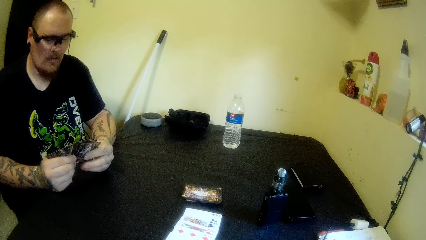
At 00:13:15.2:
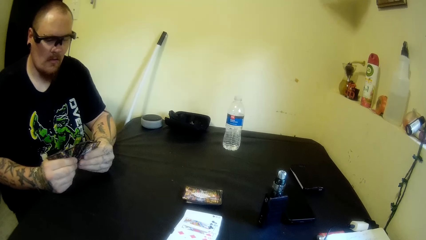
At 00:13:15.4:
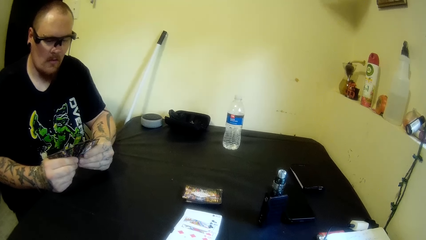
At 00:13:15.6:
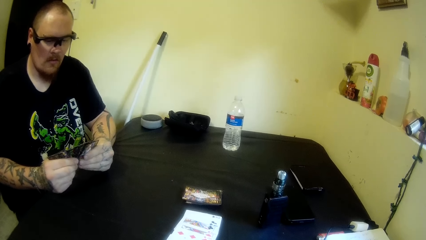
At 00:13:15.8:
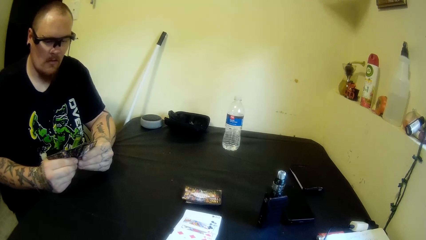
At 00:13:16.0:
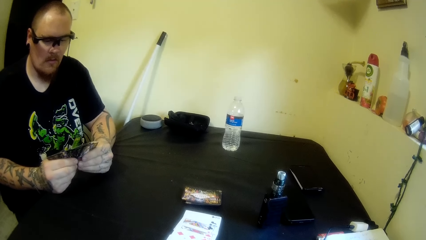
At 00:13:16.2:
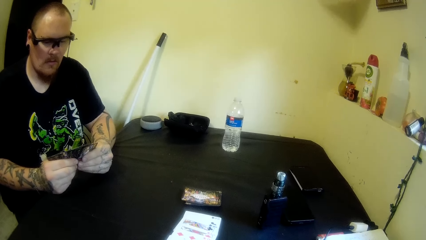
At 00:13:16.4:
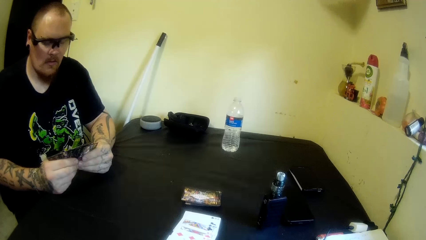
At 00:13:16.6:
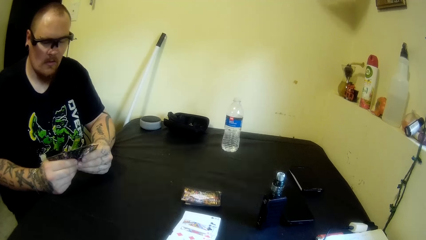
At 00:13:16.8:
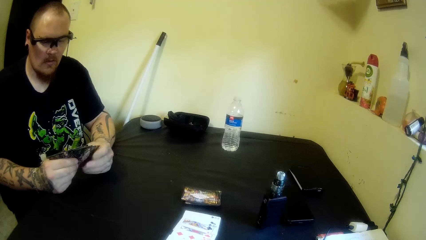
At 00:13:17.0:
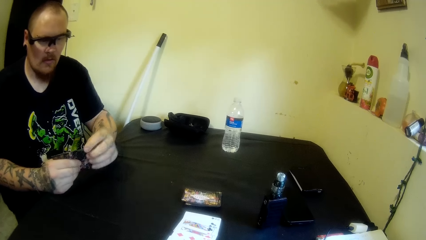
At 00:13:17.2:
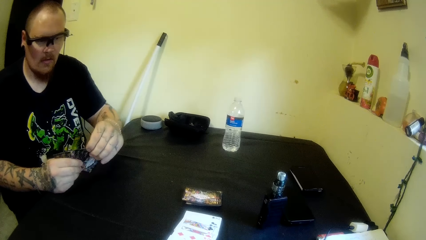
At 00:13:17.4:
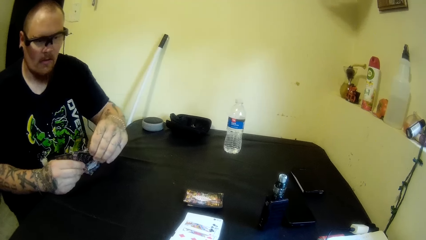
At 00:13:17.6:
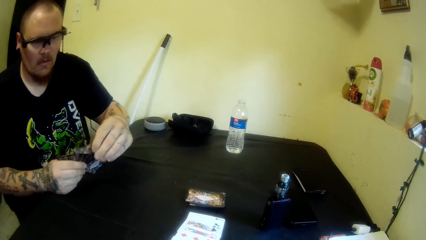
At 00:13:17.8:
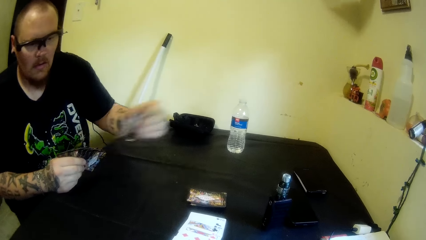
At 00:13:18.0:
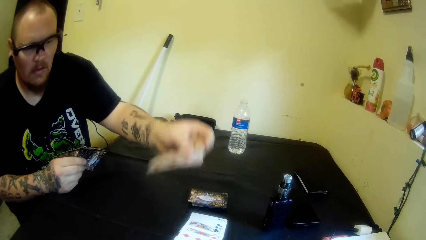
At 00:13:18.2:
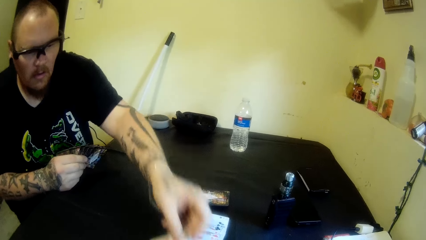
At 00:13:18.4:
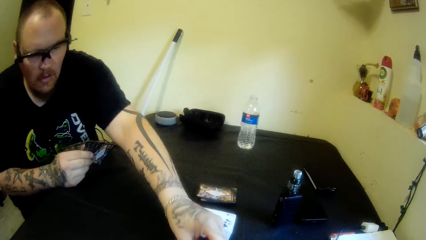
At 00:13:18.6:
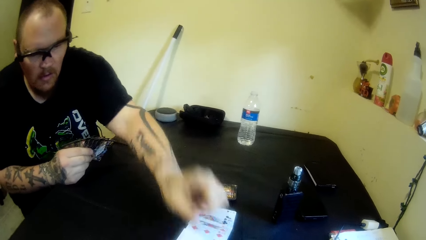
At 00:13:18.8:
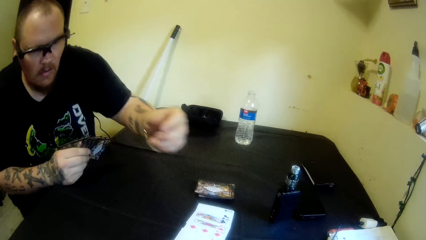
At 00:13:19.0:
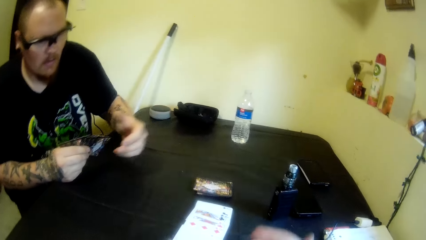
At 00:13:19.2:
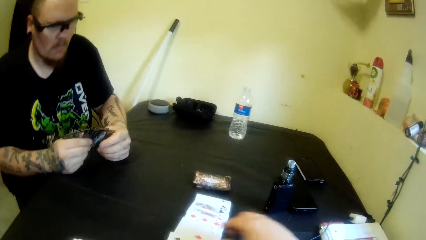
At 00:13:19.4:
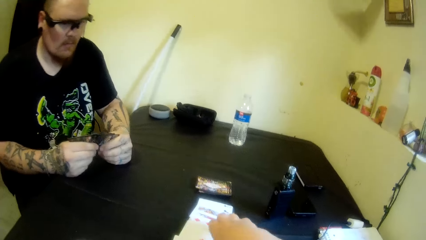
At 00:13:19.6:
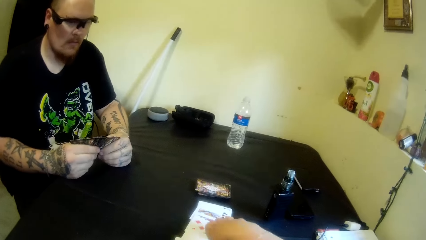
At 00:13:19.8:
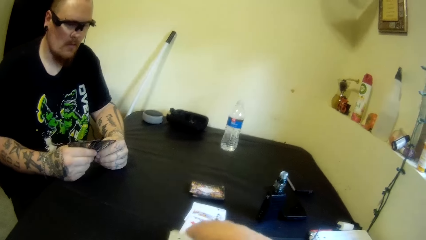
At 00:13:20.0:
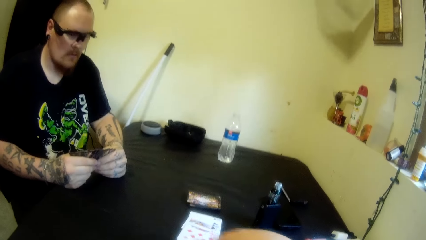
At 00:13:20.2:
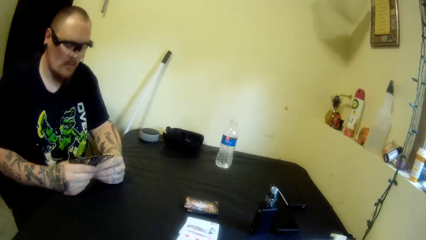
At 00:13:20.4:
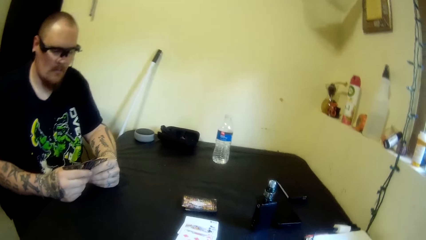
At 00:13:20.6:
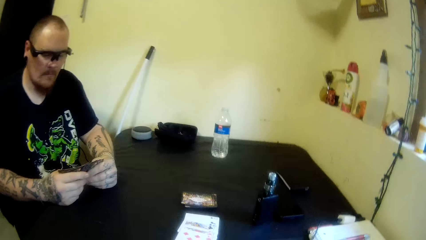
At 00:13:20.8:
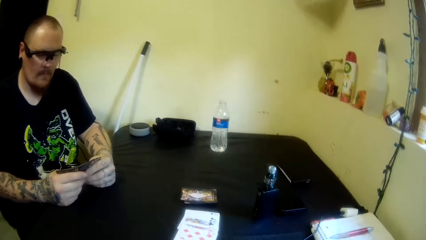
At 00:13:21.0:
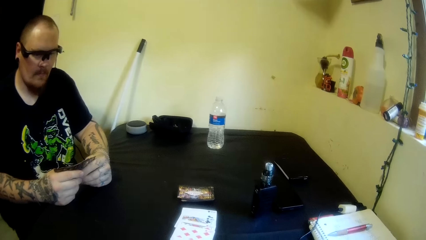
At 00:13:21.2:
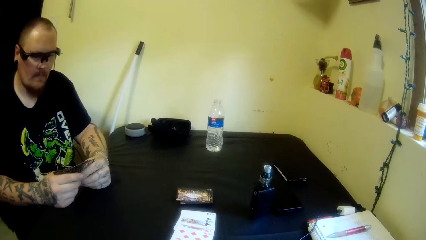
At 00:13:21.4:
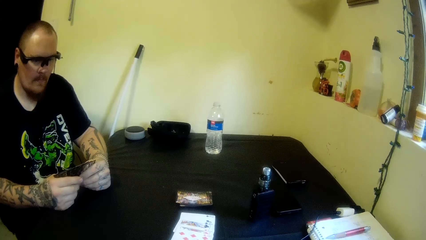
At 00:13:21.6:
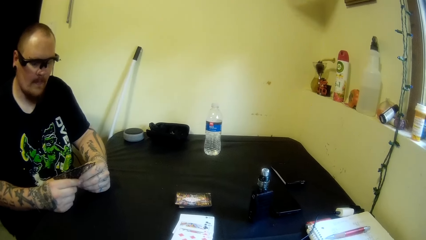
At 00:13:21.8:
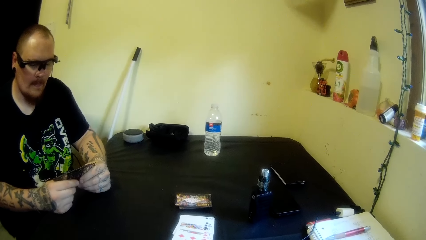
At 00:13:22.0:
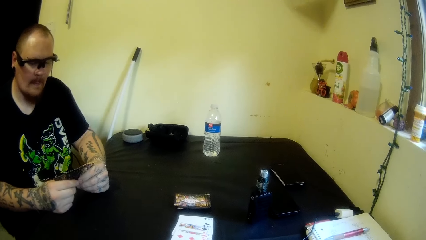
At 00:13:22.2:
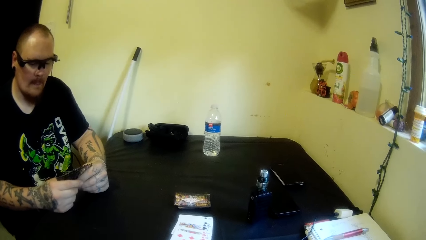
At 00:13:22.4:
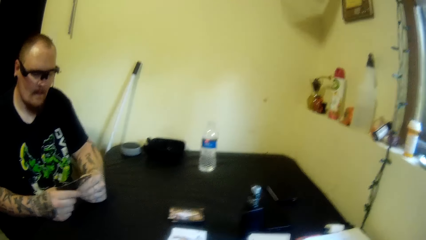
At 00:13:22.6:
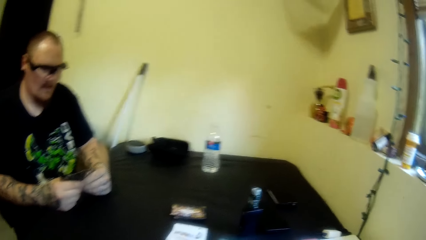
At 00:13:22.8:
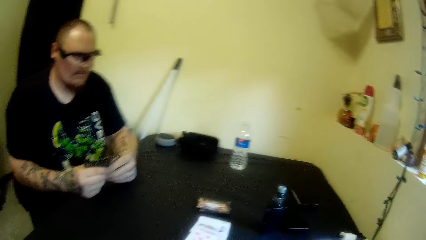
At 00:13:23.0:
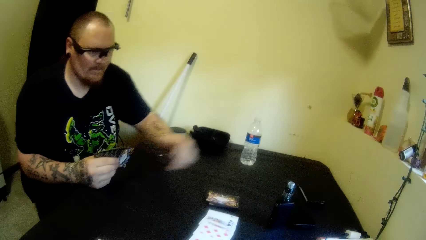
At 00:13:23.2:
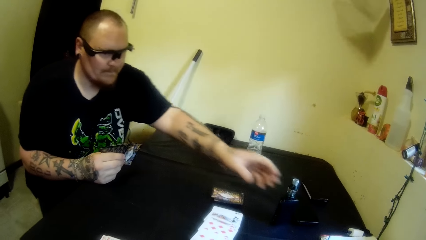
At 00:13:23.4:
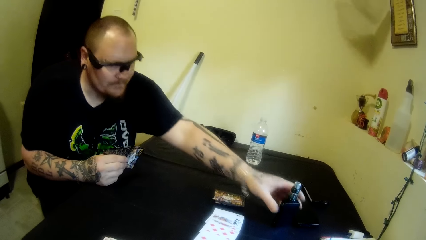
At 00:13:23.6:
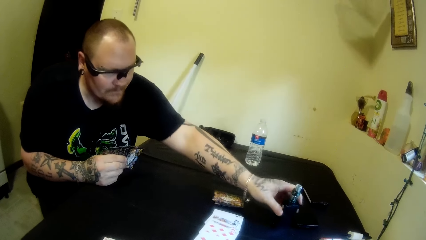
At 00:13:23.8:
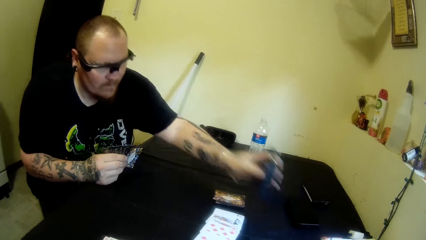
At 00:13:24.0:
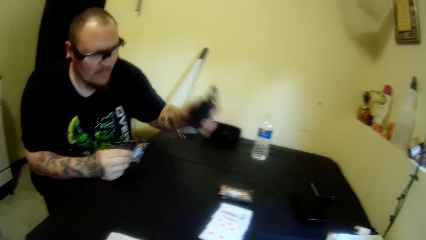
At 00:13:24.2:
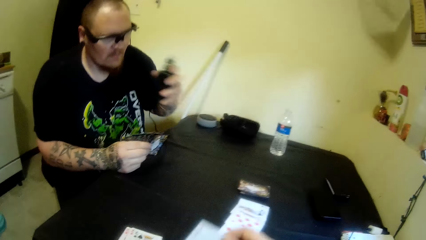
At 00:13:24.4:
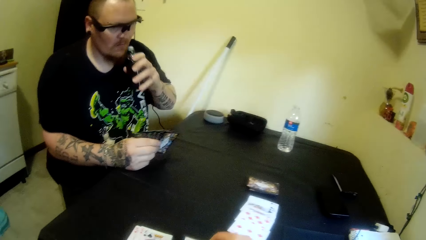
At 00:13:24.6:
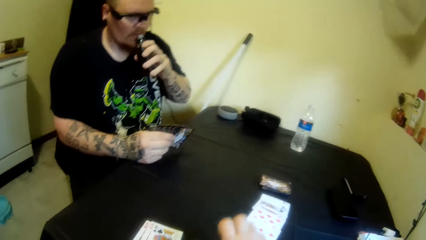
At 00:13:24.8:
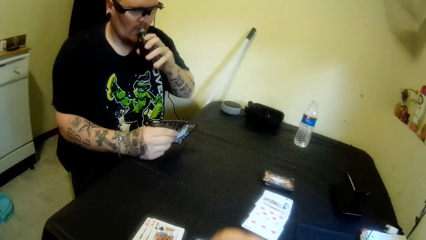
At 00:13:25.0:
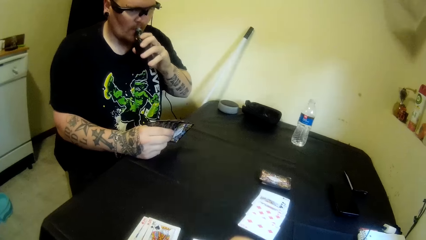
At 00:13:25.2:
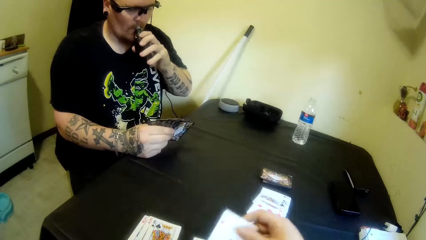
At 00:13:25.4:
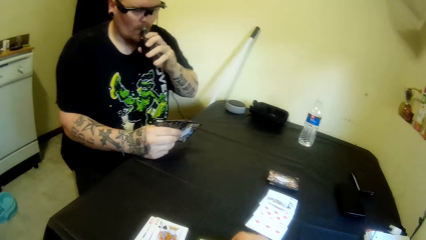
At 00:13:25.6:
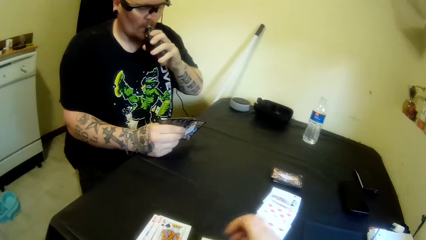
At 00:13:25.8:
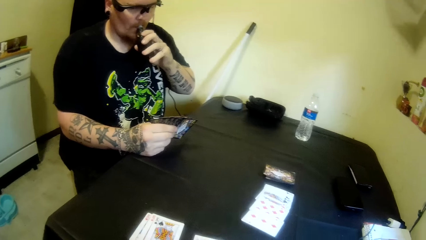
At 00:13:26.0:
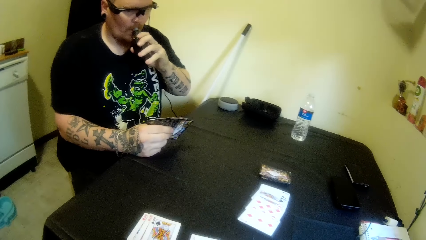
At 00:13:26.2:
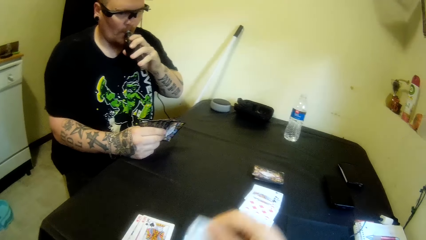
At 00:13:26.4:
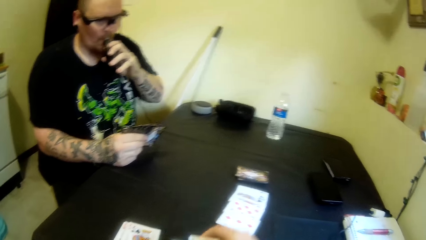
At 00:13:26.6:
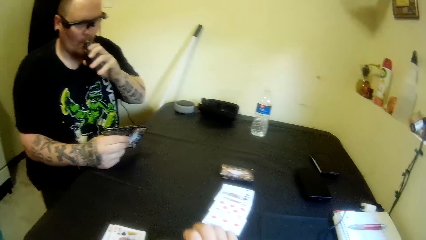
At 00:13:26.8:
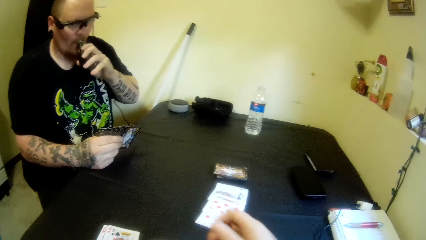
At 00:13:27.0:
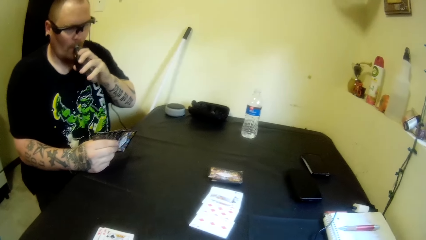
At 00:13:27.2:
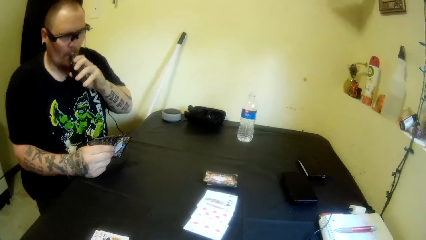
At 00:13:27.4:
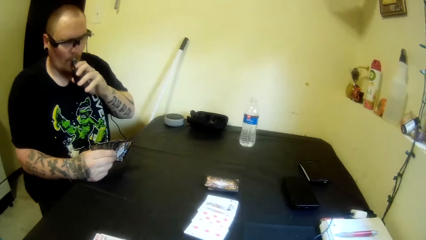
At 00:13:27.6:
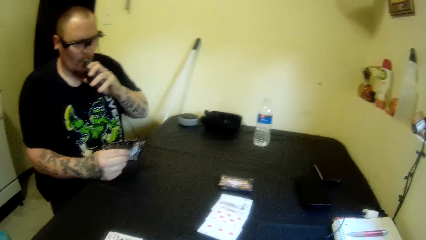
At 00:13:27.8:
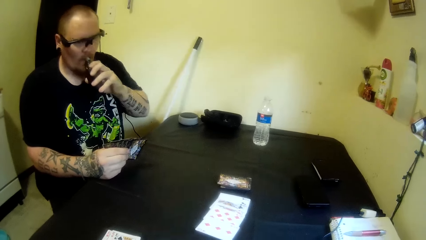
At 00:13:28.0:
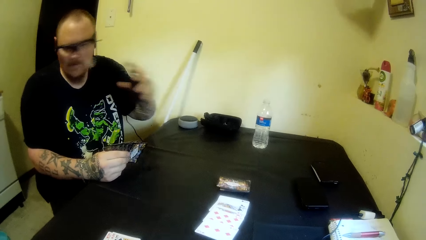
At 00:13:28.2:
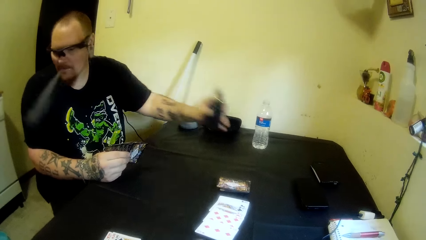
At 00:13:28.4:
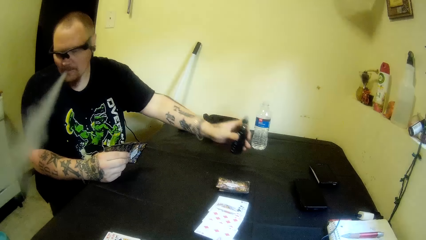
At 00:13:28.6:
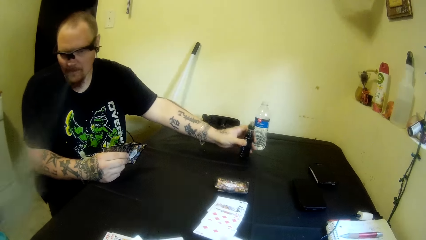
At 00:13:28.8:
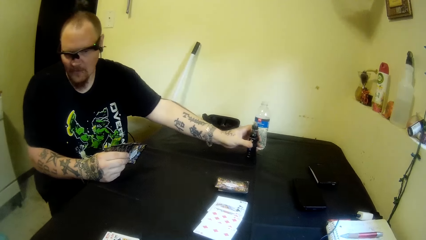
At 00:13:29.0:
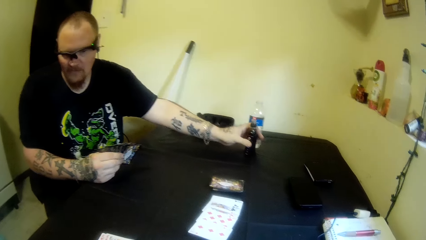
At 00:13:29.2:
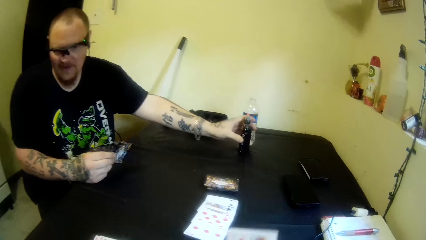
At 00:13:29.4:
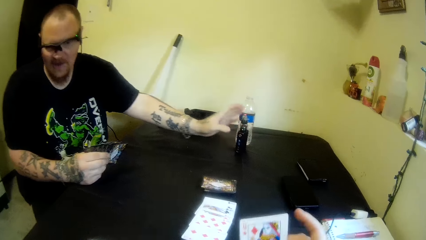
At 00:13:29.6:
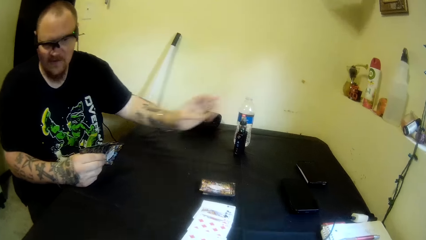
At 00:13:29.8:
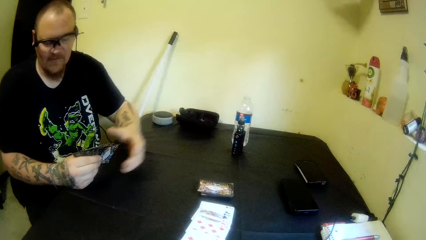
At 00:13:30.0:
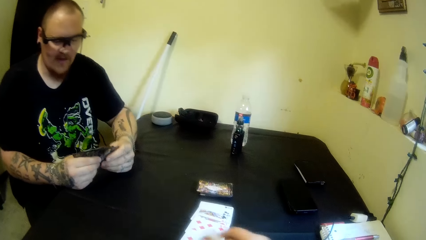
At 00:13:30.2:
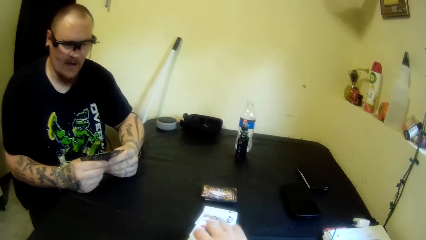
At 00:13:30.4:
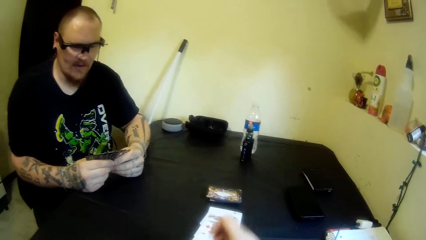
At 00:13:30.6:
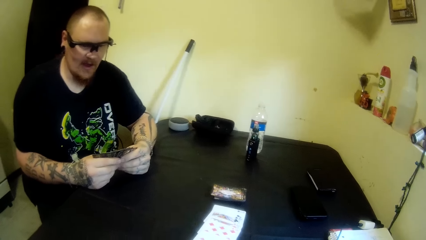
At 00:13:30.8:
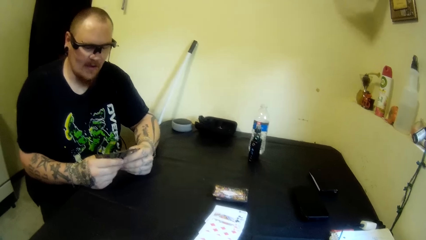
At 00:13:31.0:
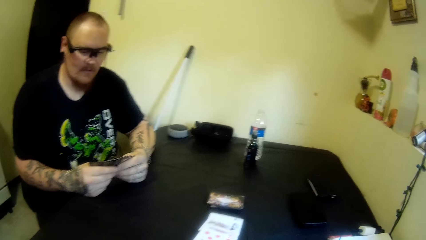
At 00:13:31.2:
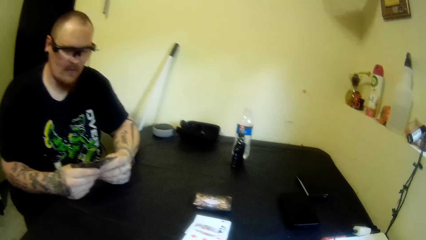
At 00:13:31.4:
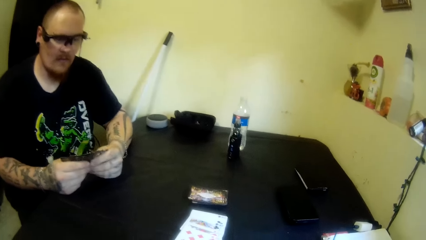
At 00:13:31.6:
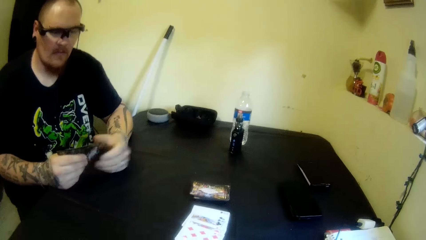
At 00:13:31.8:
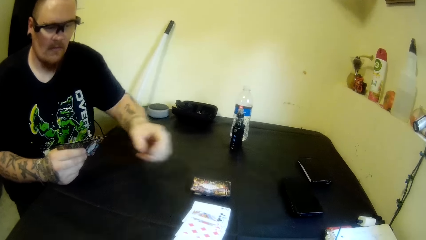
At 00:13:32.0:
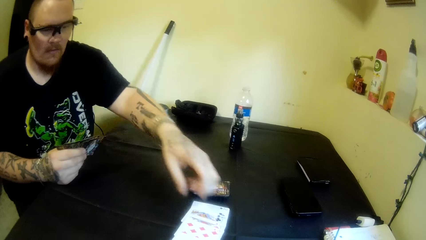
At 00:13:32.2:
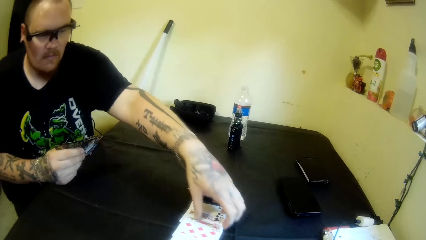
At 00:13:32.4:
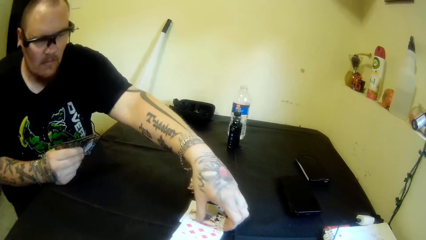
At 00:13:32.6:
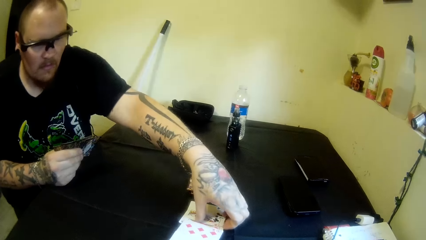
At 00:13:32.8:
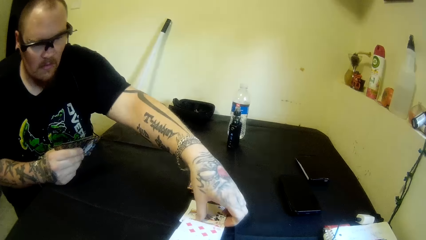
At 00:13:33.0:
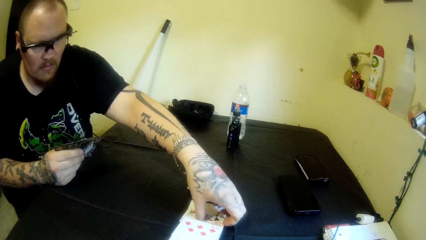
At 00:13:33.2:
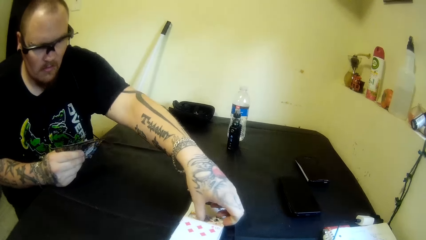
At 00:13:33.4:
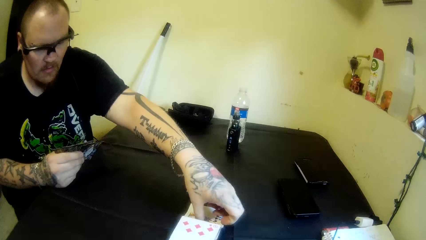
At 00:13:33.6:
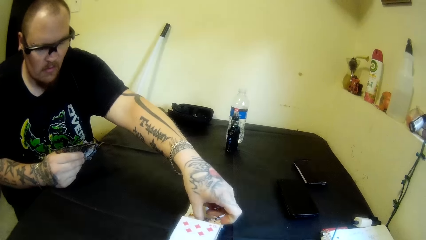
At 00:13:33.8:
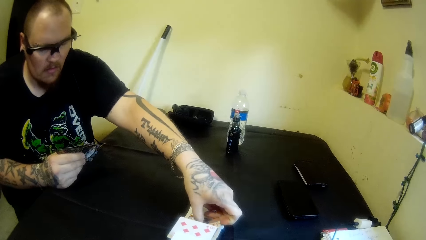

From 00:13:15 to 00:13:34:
A man removes the card and drops the card on the table with his left hand. The camera wearer picks up a card from the table with her right hand. The man holds the cards. The camera wearer puts the card on the table. The man picks up the bottle or electronic cigarette with his left hand. The man places the bottle on his mouth and smokes the electronic cigarette. The camera wearer drops a card on the table with her right hand. The man drops the bottle on the table with his left hand. The camera wearer drops a card on the table with her right hand. The man picks up some cards from the table with his left hand.
